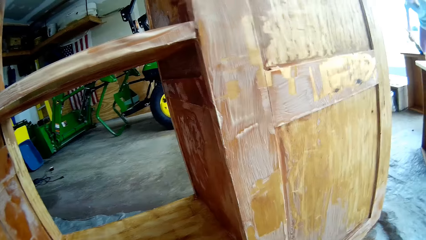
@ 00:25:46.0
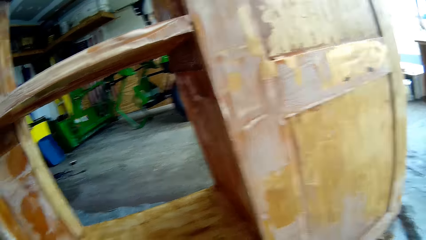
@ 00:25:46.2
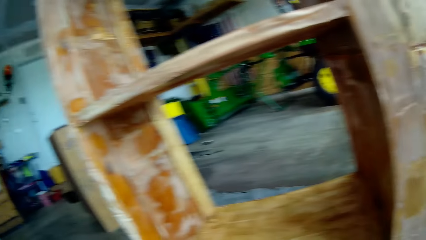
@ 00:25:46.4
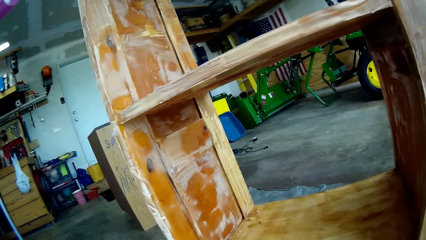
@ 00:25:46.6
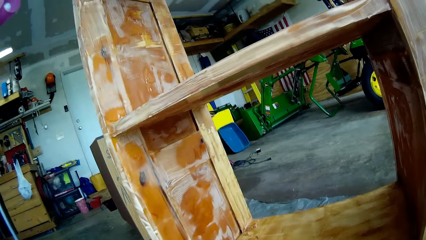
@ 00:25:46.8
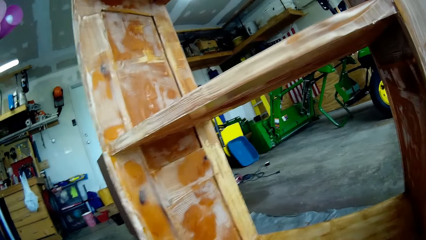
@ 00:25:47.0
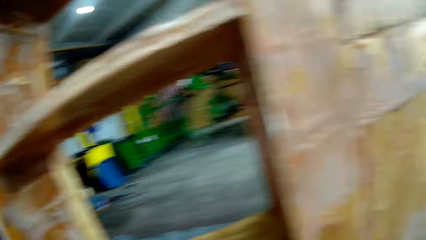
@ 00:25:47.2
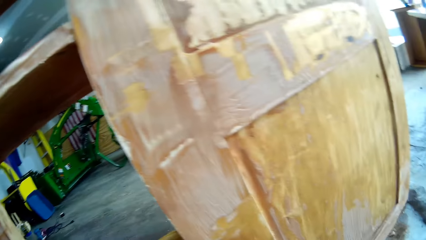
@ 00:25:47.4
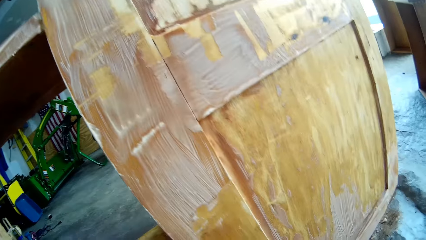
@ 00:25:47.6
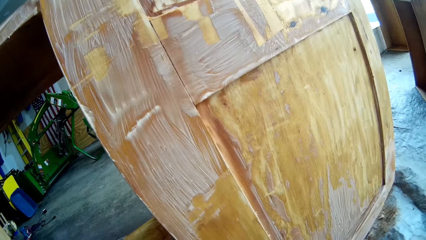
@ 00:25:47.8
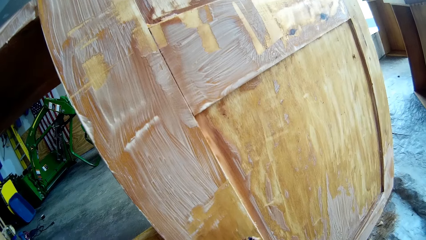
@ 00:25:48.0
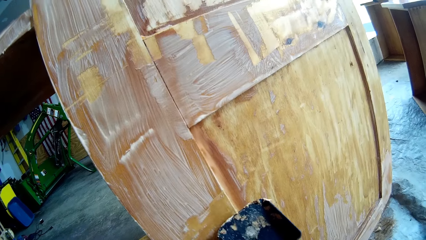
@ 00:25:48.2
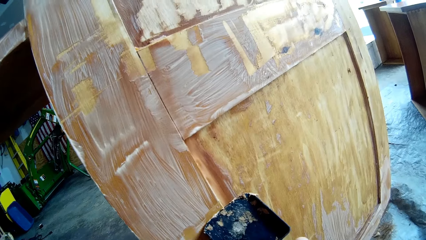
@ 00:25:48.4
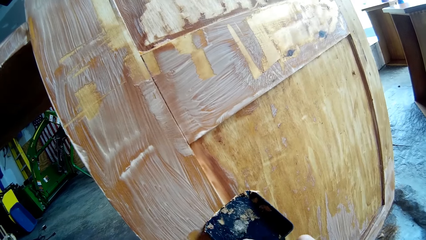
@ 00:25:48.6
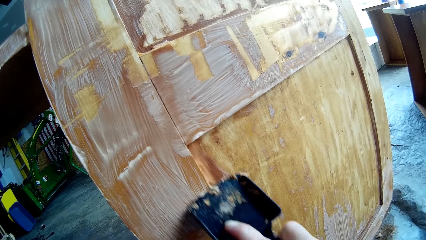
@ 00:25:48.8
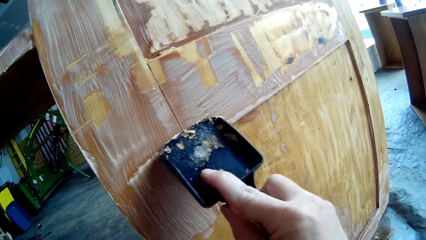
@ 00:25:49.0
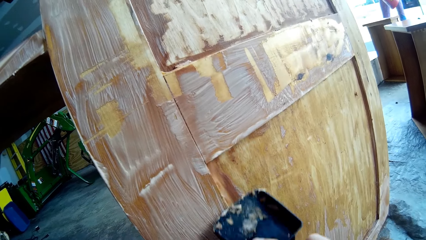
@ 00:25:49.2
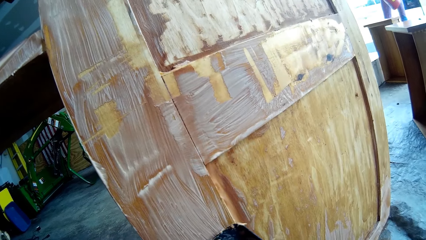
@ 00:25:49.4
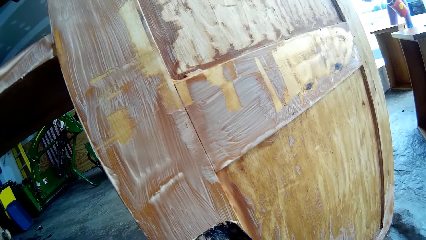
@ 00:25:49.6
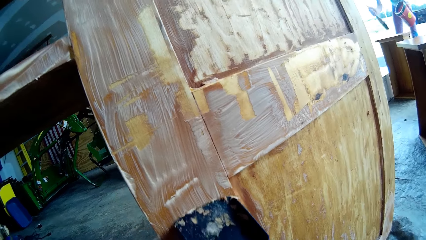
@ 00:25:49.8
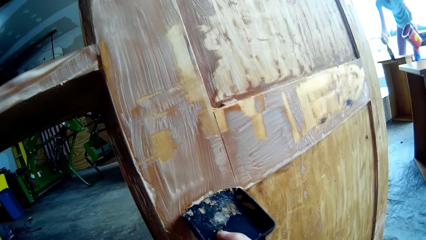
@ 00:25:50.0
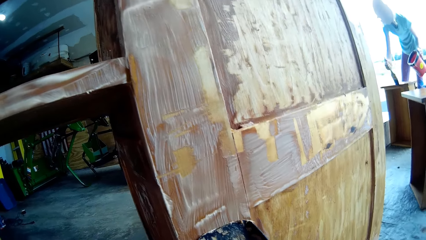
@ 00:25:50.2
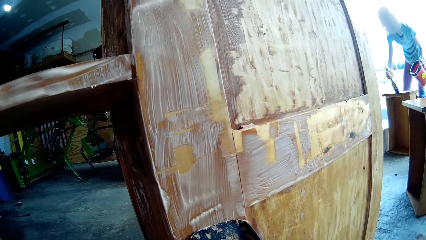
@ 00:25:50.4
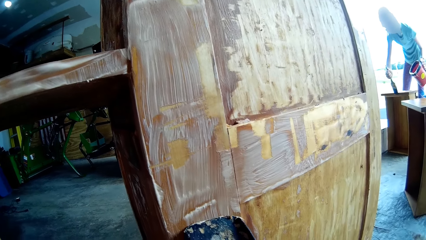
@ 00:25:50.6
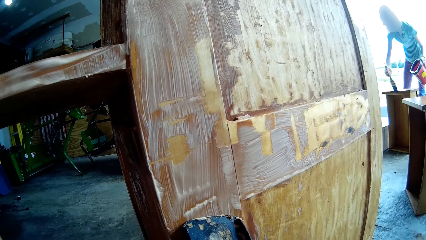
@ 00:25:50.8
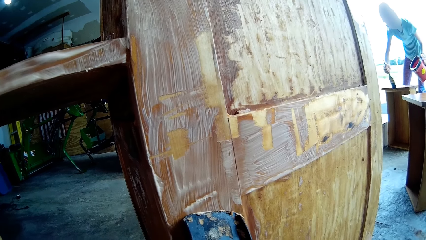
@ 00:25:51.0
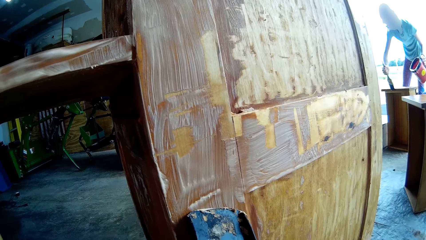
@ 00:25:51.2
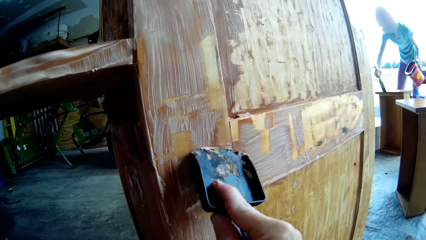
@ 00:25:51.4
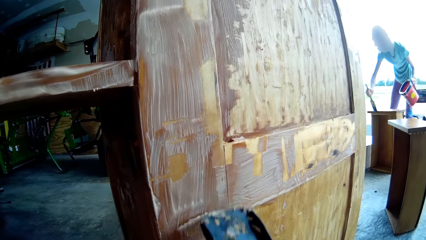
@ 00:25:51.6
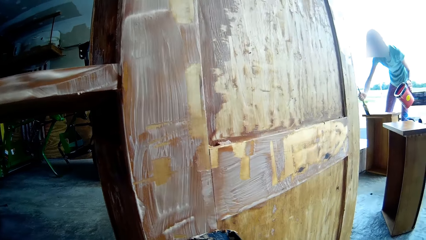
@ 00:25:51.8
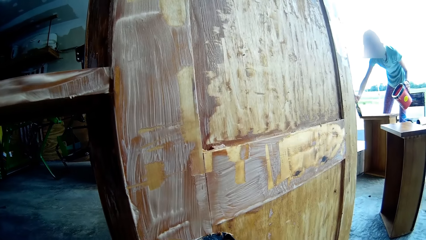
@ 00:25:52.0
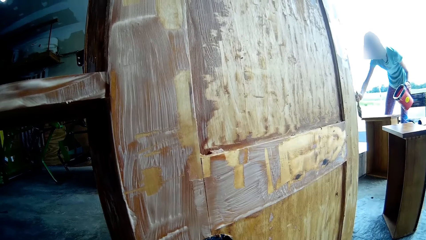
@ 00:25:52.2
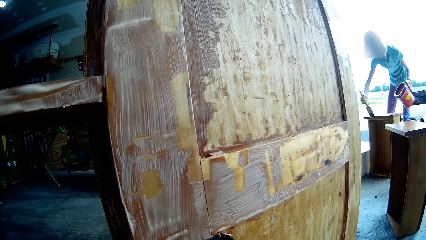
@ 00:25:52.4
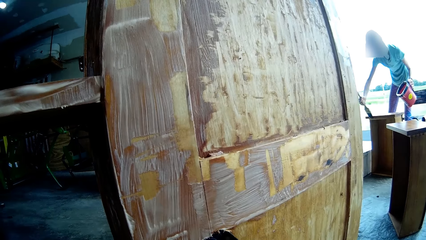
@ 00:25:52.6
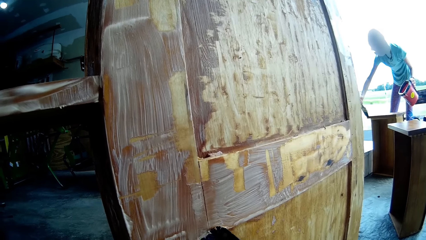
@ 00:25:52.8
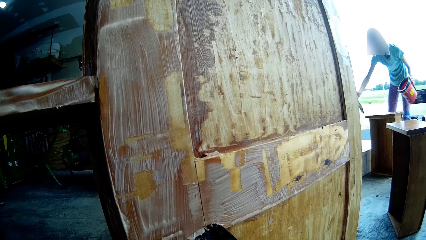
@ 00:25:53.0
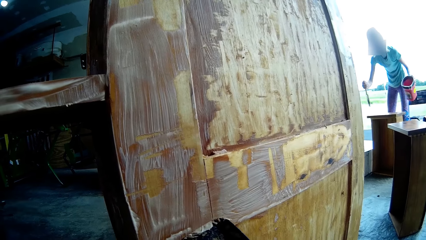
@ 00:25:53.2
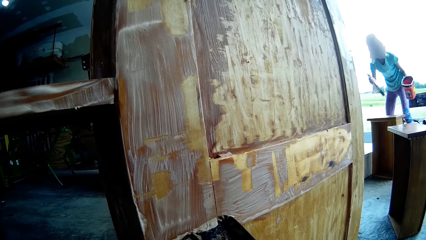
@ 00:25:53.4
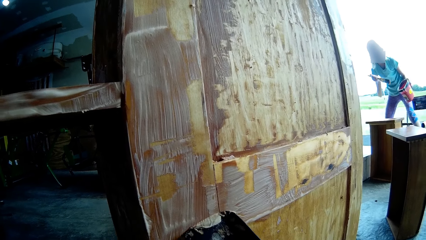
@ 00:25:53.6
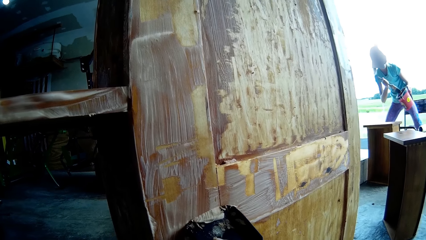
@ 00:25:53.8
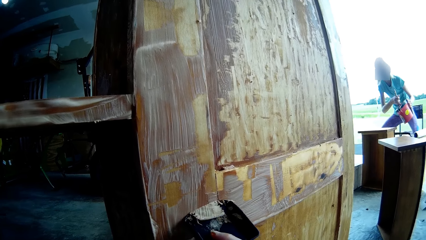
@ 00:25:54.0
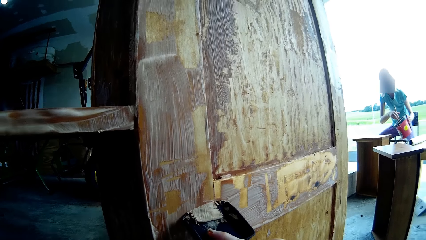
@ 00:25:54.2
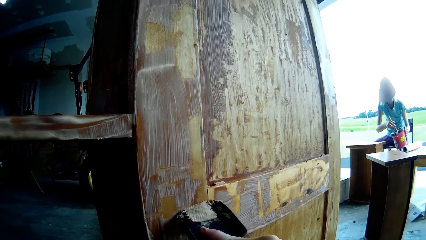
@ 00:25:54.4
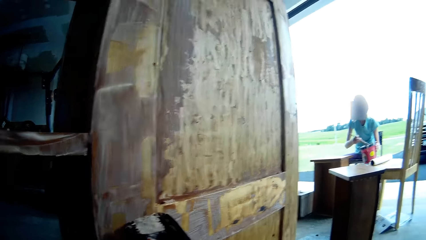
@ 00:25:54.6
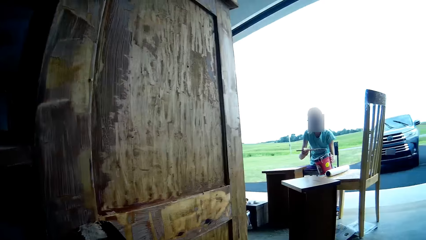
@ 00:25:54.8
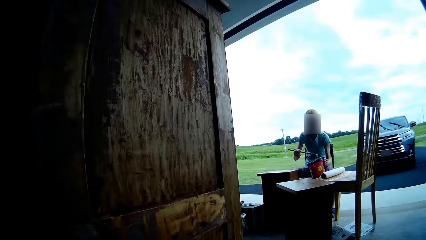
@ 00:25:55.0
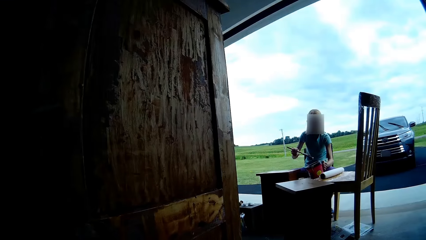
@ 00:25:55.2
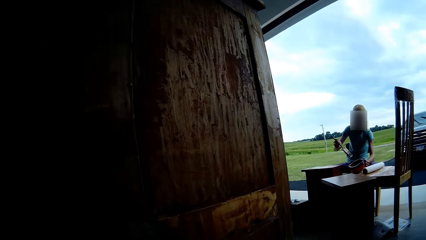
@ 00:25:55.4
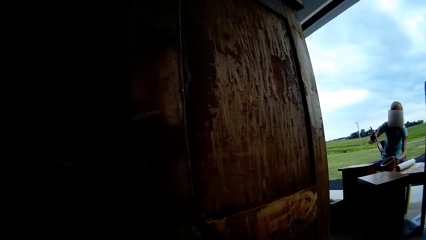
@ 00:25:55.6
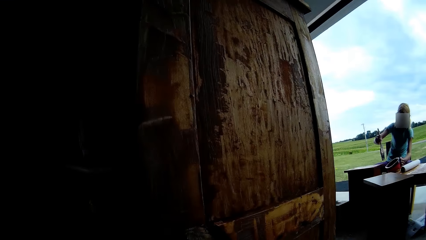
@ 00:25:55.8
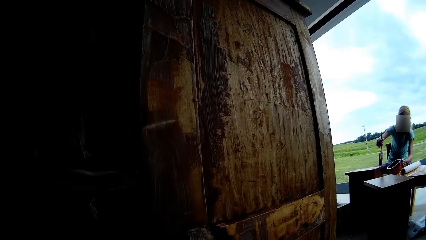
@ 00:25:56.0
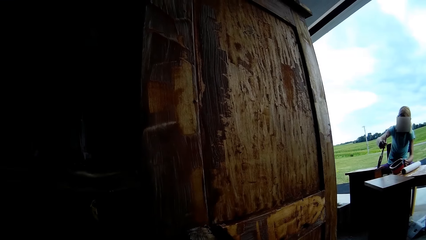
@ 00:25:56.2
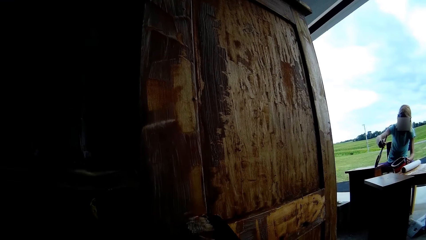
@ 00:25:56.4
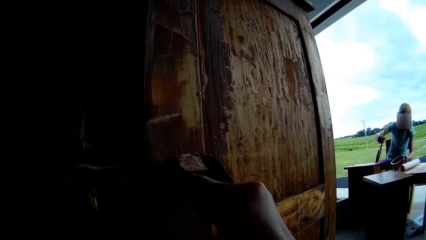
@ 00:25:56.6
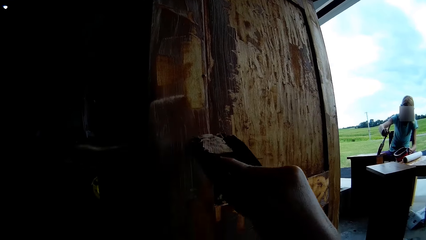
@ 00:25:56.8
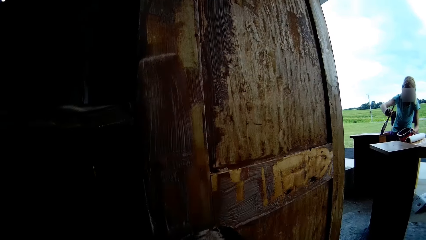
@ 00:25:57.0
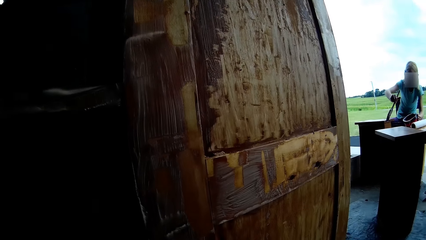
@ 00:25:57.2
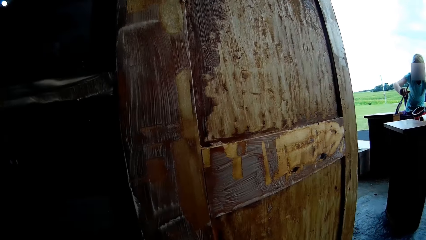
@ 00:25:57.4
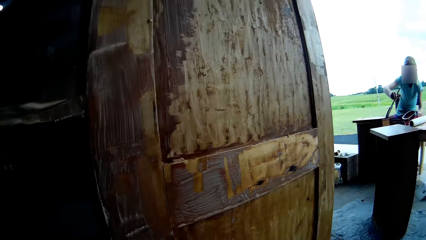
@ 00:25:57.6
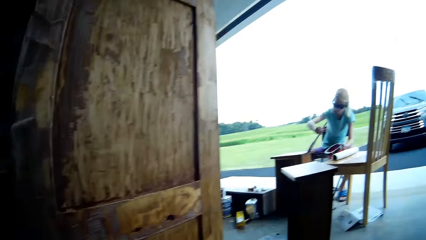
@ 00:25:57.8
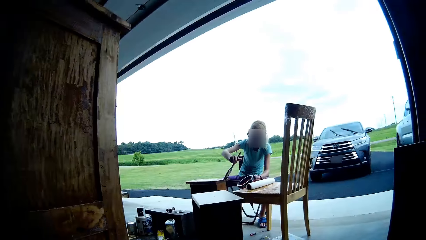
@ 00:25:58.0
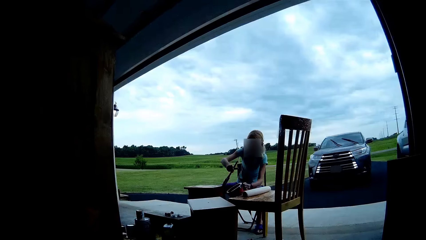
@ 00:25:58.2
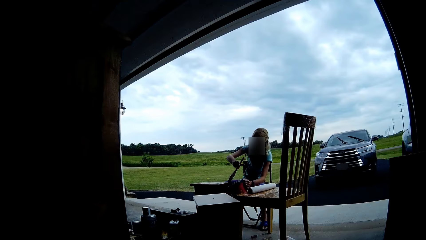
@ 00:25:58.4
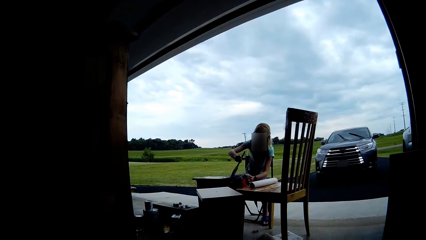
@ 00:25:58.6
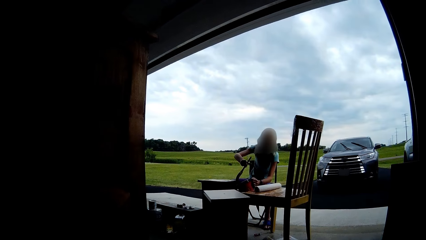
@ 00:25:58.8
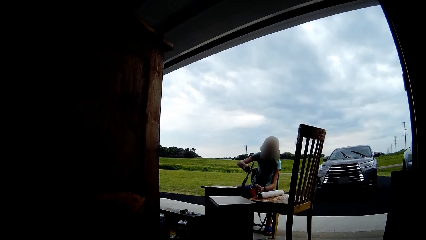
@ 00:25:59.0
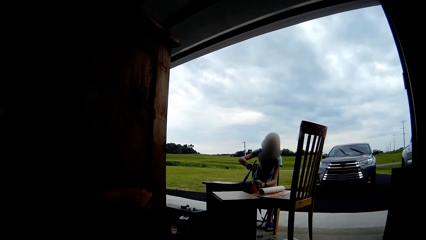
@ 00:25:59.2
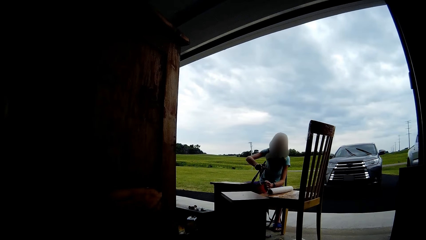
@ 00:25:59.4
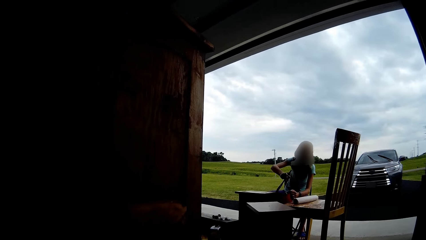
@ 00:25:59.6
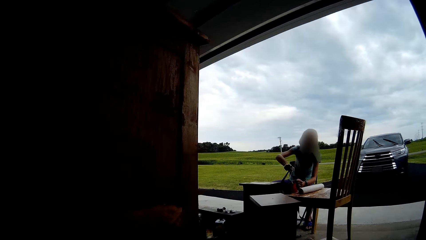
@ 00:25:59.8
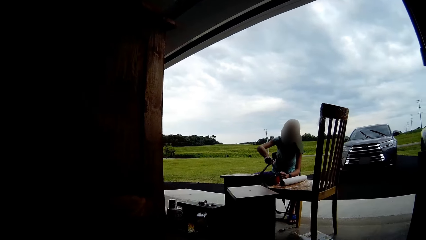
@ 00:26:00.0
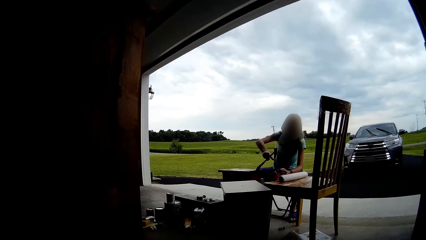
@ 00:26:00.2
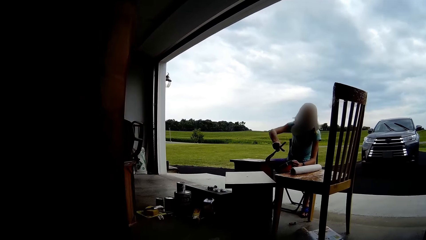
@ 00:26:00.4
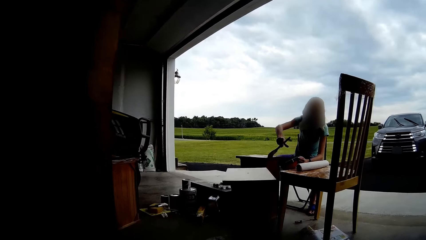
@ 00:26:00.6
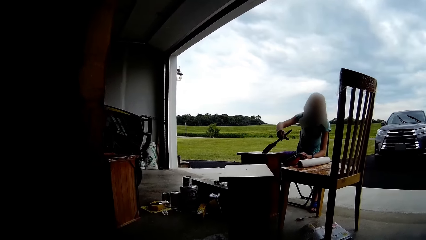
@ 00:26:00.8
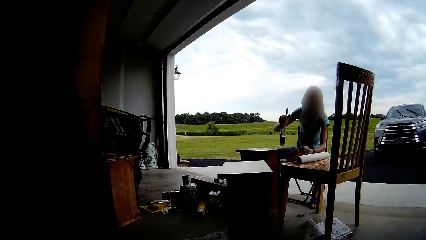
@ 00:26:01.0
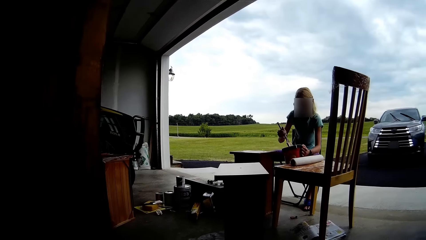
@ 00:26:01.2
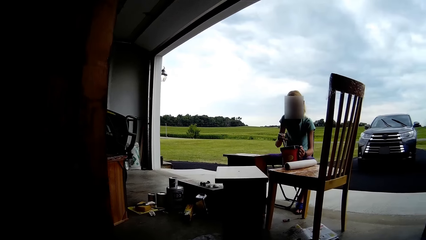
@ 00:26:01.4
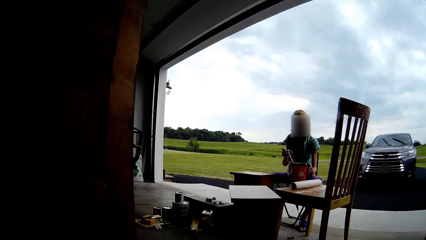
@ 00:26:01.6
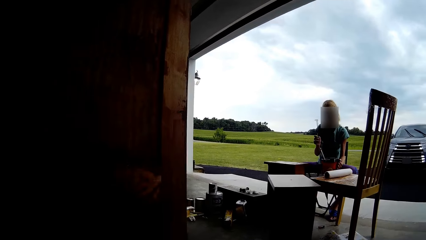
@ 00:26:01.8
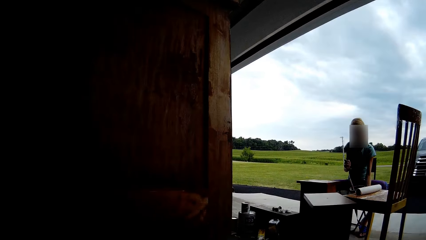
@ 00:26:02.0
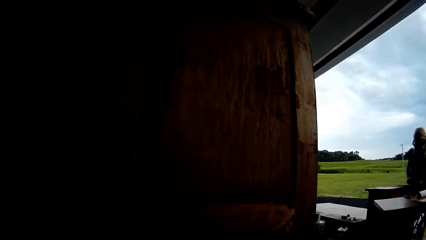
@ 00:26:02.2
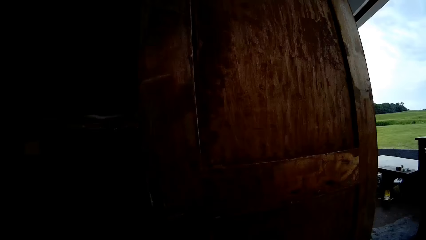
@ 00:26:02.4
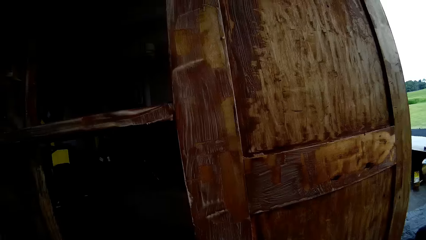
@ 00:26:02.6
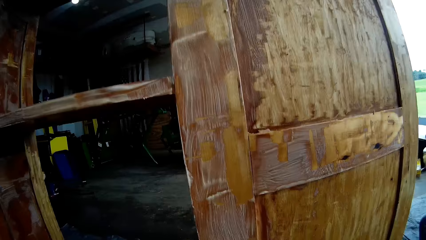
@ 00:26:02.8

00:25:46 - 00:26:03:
The camera wearer looks around. They look at the table. They remove paint from the table with the scraper. They scrape paint from the cupboard. A lady paints the table with the brush. The lady sits on the chair and dips the brush in the paint container. The lady scoops paint from the paint tin. The lady paints the table with the brush. The camera wearer scrapes paint from the cupboard. They do something. They remove paint from the table with the scraper. The lady dips the brush in the paint tin.
